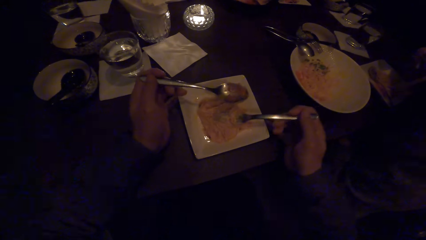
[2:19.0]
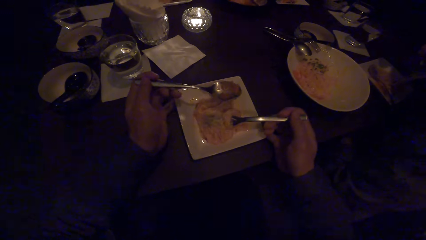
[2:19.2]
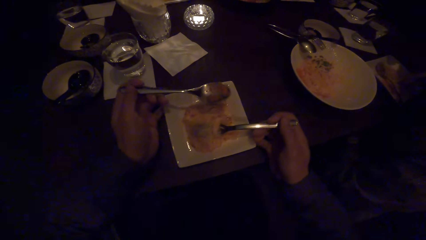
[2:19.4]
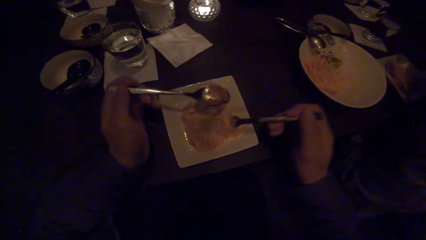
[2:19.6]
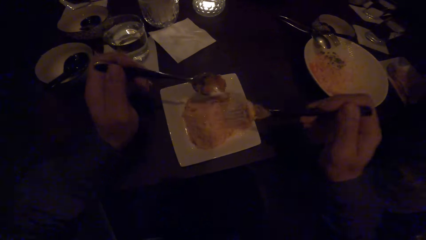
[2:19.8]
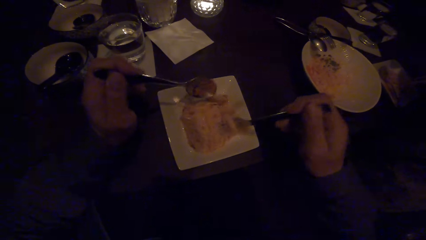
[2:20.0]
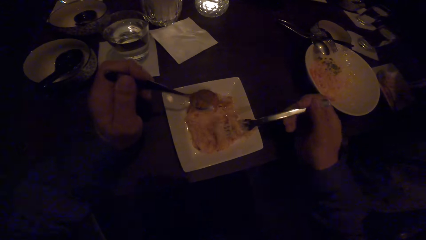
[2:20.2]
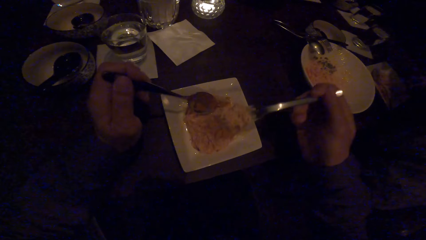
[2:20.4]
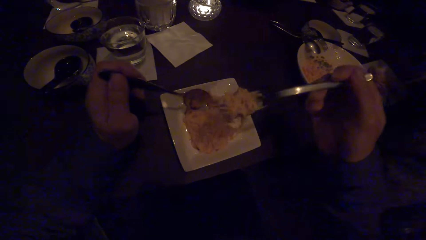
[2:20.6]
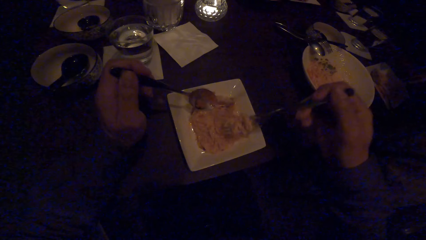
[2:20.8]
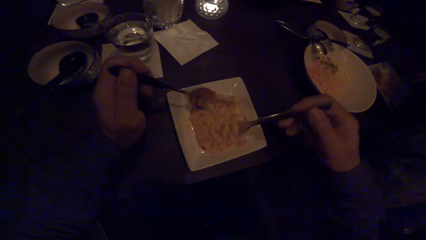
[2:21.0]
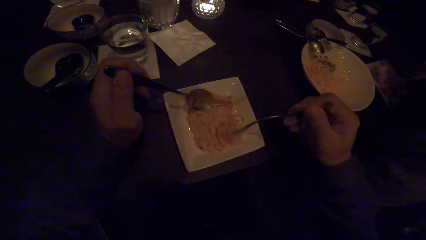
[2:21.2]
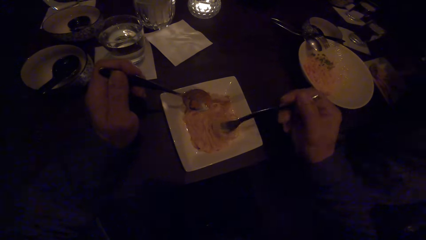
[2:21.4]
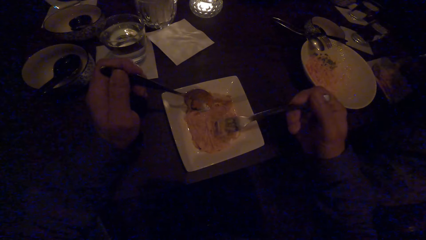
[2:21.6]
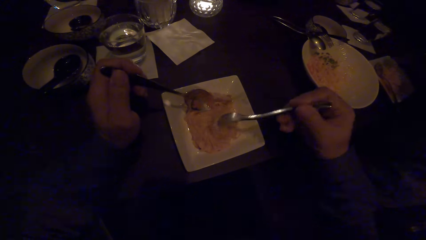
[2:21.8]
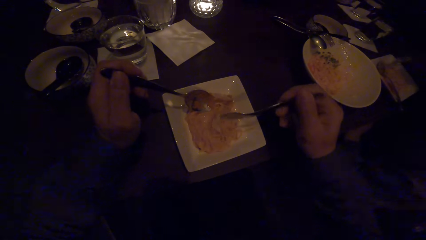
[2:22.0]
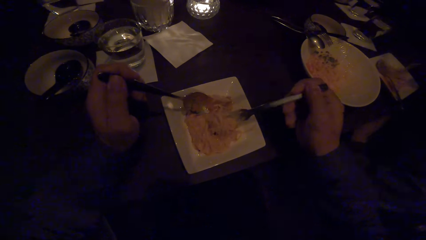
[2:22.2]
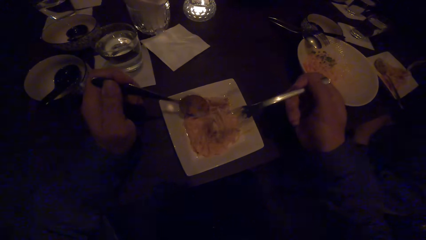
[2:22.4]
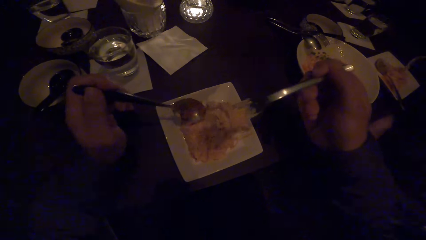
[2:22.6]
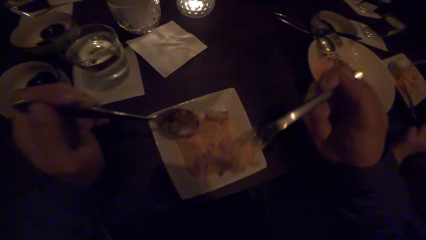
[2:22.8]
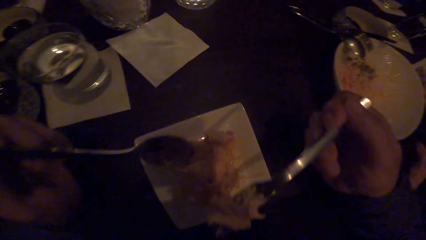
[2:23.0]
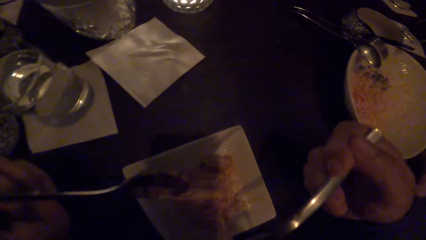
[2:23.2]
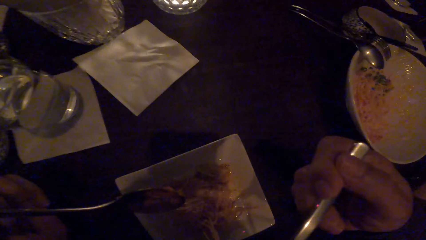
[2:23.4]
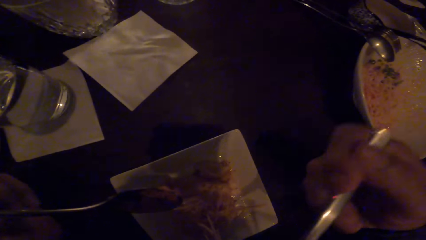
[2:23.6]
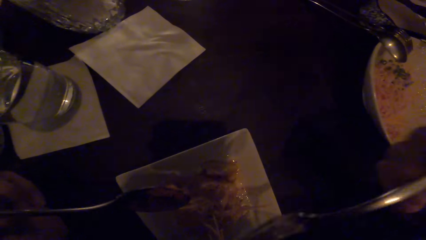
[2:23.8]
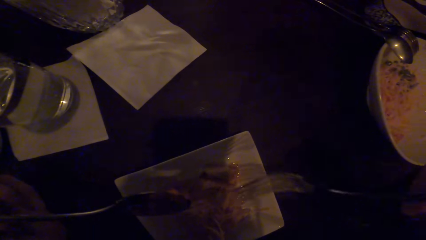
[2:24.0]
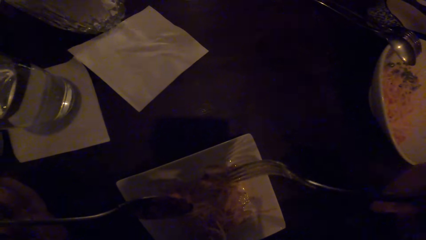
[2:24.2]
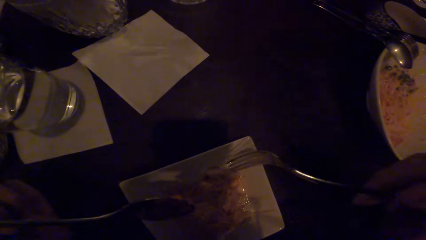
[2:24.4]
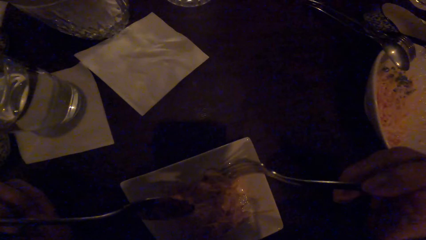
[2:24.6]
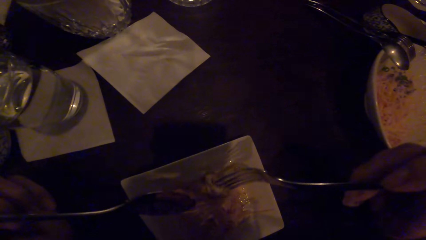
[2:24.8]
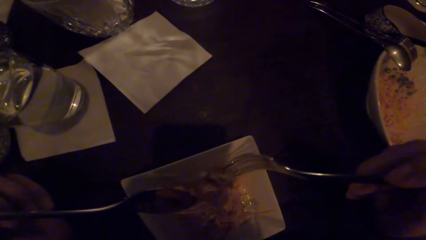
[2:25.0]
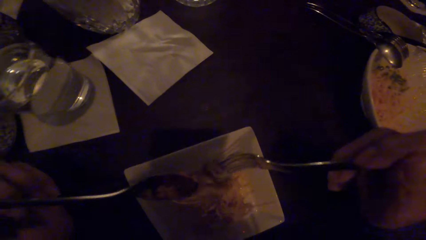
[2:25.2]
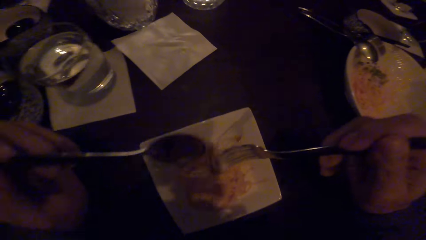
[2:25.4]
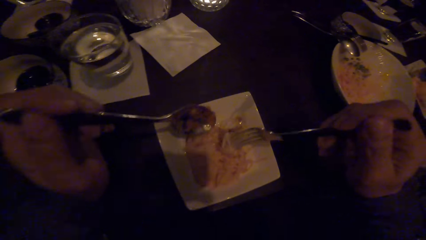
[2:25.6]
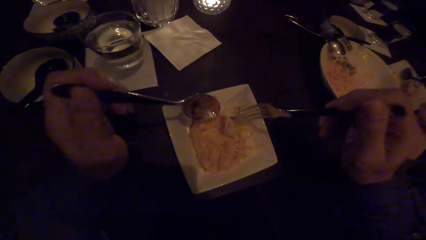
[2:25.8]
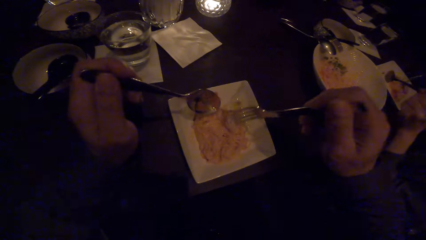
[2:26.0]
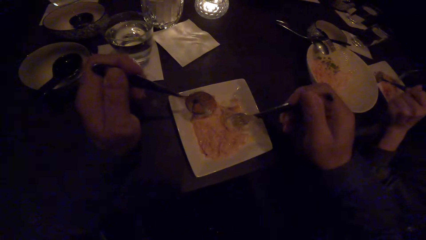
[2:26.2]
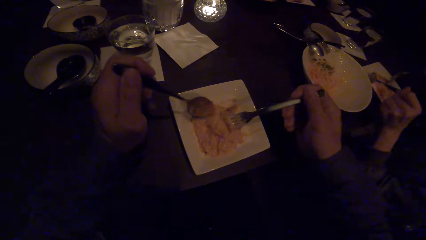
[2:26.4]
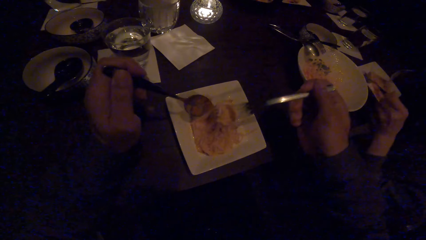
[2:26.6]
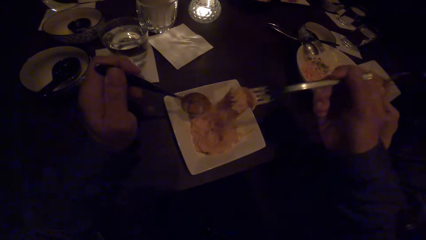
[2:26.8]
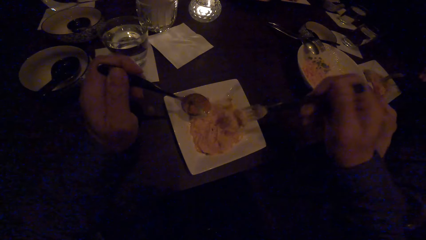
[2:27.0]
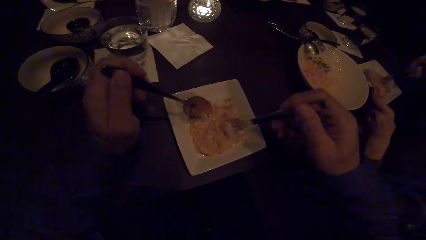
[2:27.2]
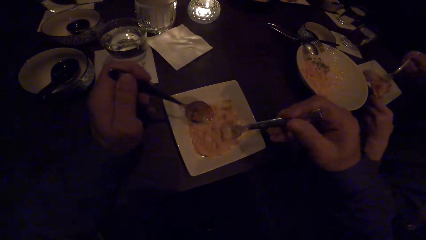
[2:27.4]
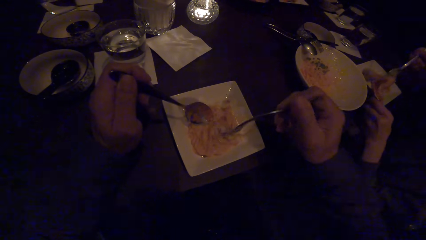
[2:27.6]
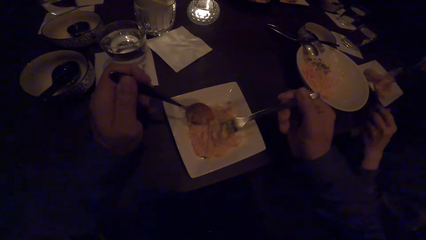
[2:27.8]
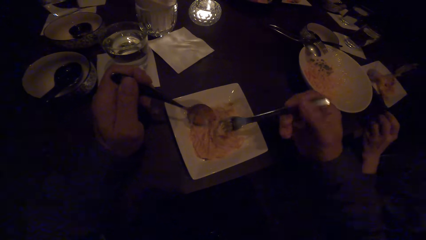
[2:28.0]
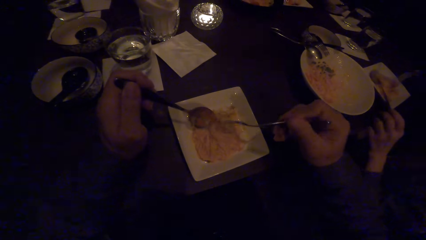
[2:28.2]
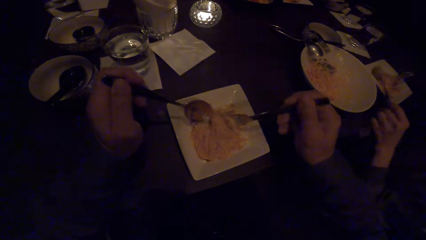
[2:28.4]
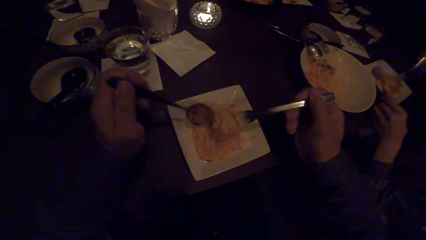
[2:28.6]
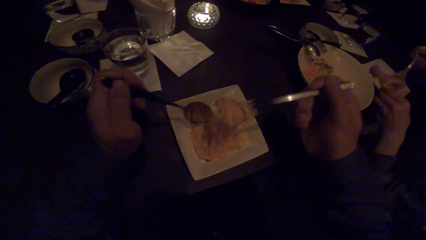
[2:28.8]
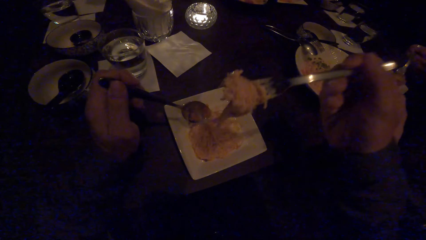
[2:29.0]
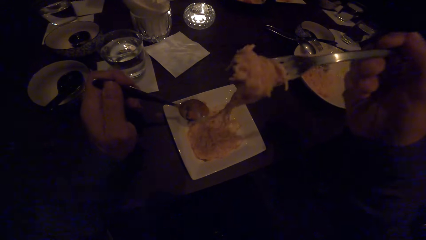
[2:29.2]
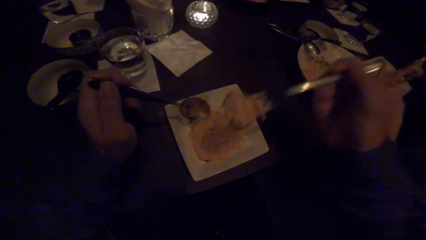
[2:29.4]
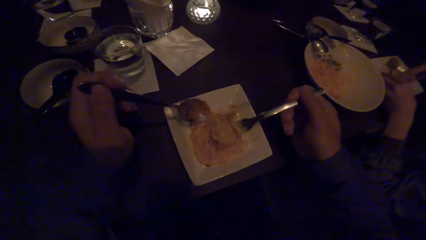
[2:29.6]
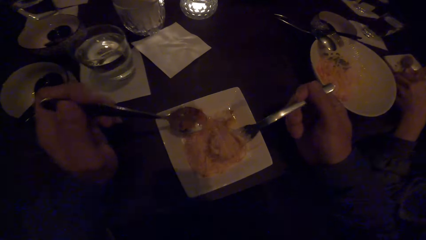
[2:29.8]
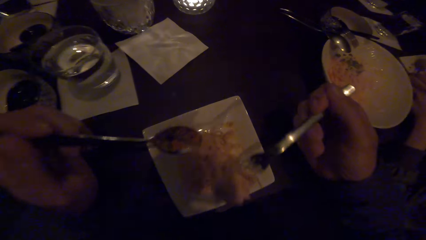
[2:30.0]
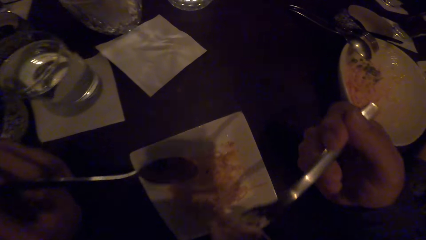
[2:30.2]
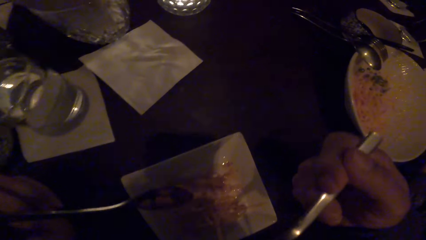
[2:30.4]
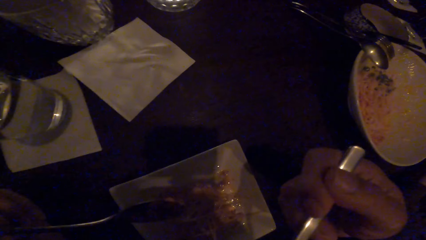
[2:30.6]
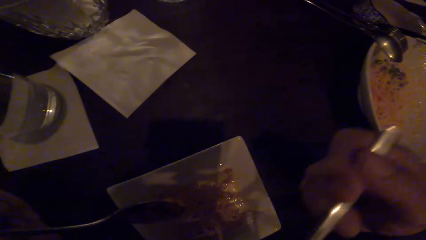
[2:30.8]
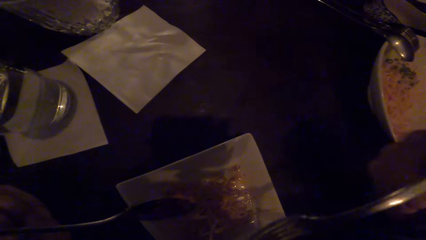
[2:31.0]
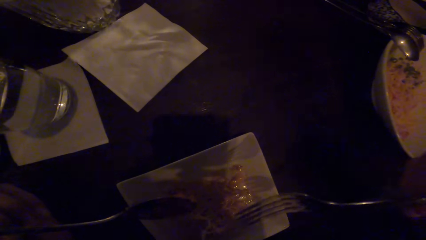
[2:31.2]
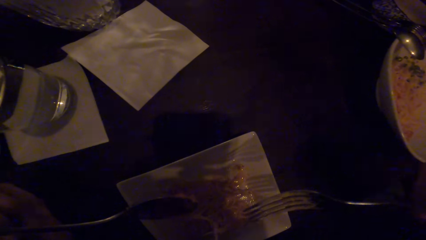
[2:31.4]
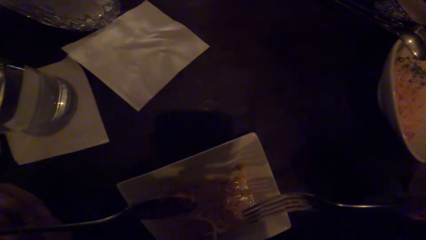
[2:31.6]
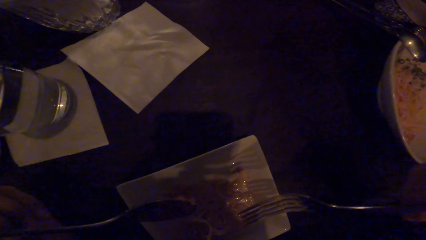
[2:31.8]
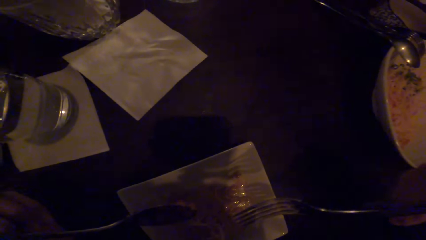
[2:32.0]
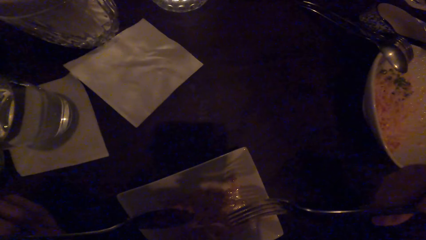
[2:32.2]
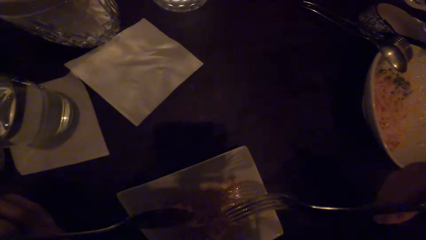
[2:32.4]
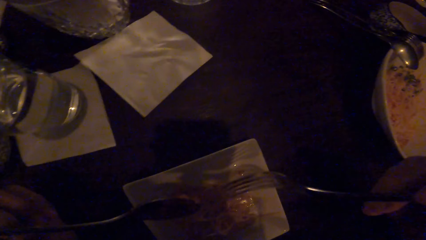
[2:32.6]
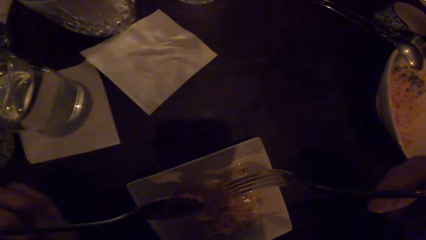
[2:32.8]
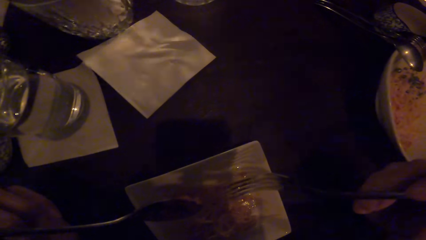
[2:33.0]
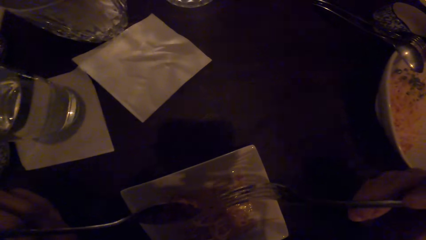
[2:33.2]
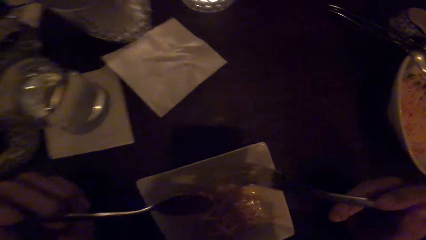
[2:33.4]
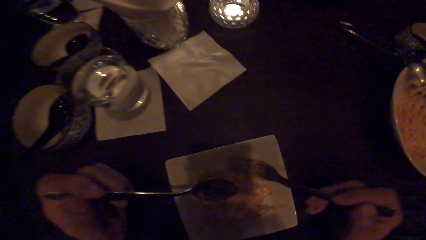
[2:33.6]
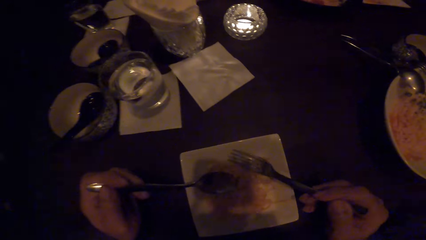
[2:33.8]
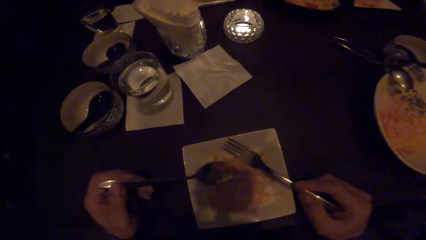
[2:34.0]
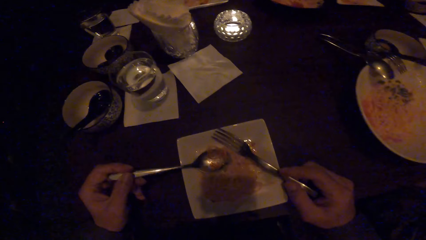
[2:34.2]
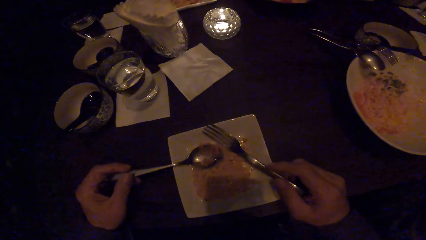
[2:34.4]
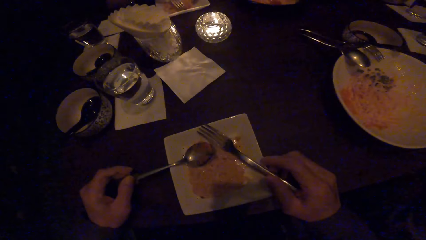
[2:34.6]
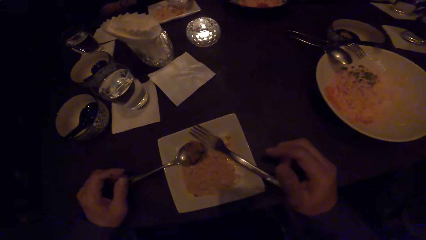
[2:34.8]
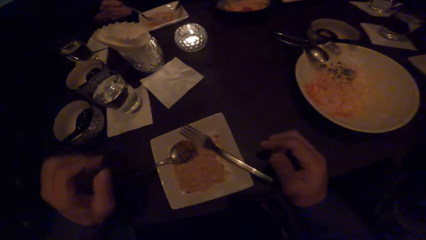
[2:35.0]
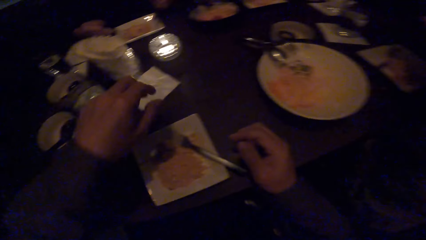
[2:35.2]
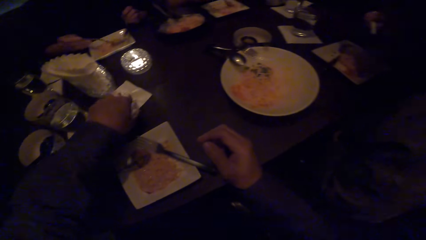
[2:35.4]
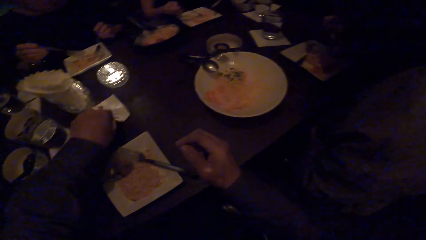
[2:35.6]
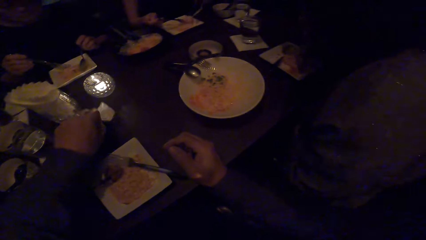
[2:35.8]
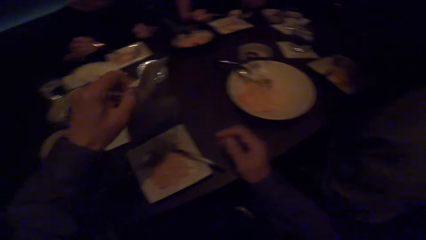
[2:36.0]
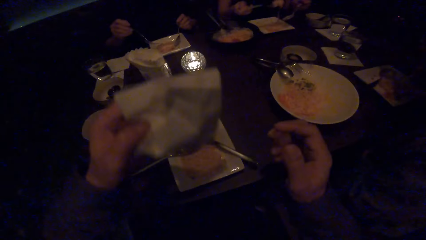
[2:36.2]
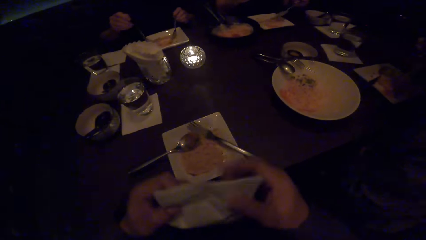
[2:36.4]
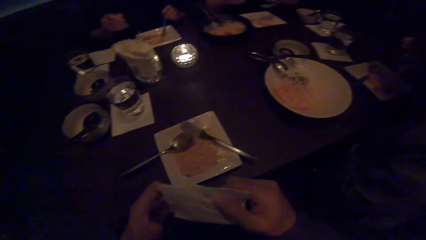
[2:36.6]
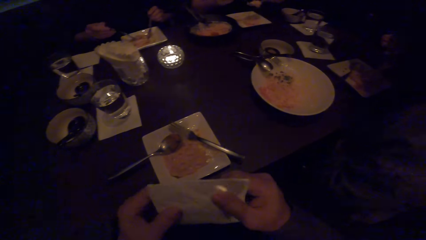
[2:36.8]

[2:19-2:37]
The camera wearer moves a plate on the table. He scoops the spaghetti with a fork. He swirls the spaghetti with the fork. He eats the spaghetti with the fork. He scoops the spaghetti with the fork. He scoops food with his cutleries. He swirls the spaghetti with the fork. He lifts the spaghetti with the fork. He eats the spaghetti with the fork. He puts the fork in the plate. He puts a spoon on the plate. He picks a serviette. He holds the serviette in both hands.
